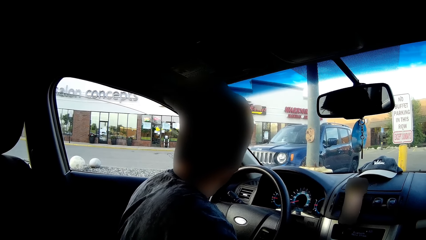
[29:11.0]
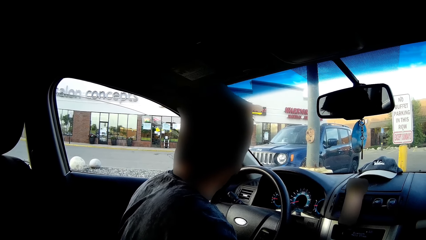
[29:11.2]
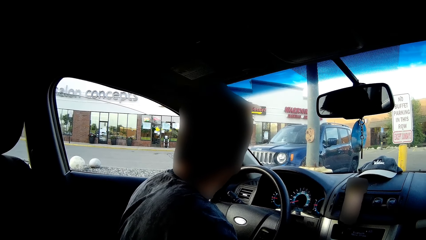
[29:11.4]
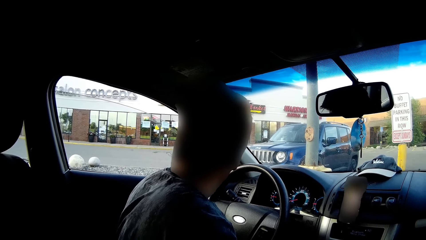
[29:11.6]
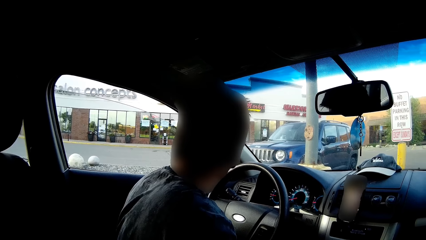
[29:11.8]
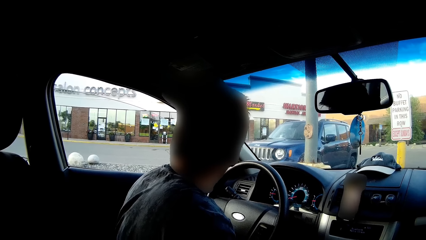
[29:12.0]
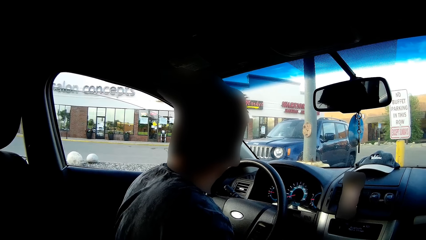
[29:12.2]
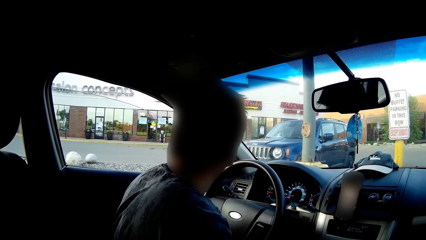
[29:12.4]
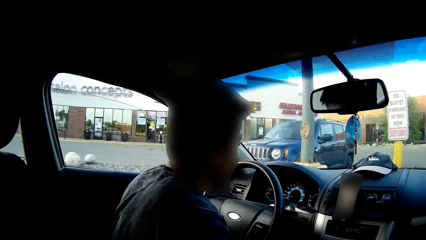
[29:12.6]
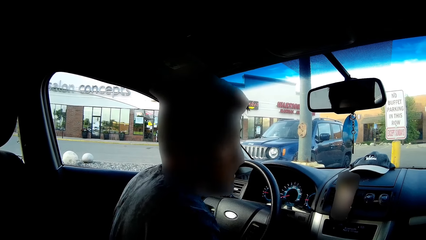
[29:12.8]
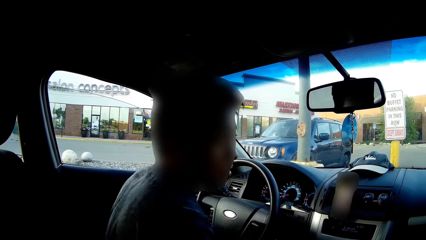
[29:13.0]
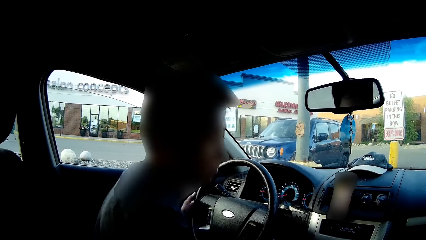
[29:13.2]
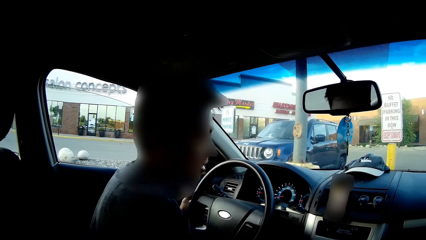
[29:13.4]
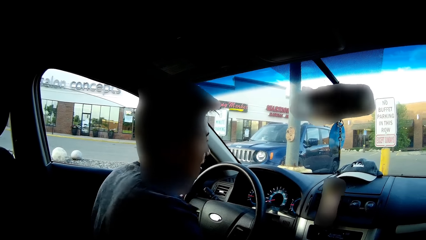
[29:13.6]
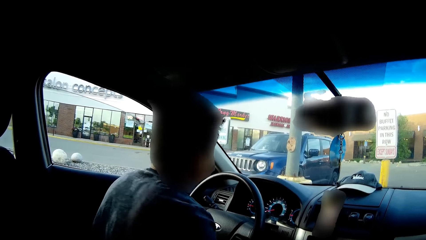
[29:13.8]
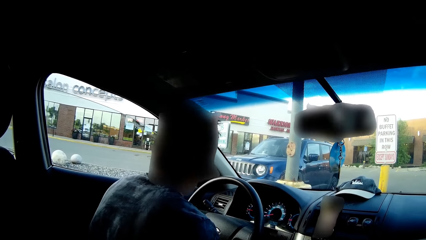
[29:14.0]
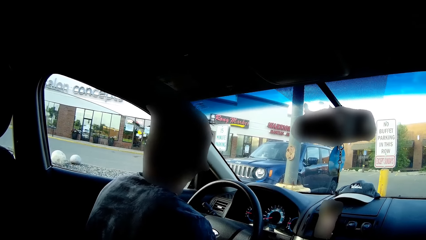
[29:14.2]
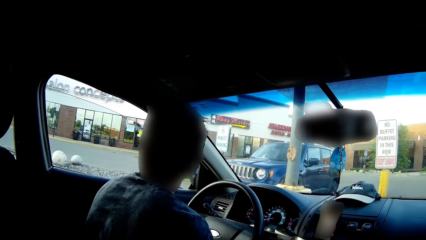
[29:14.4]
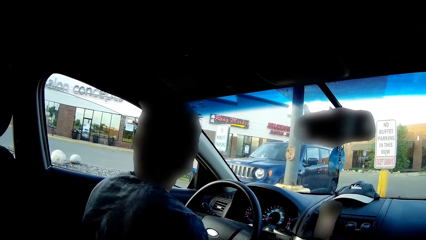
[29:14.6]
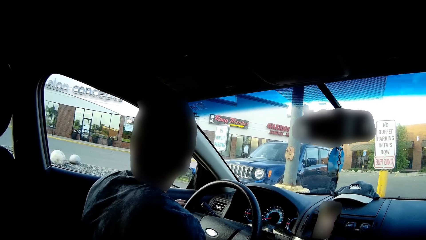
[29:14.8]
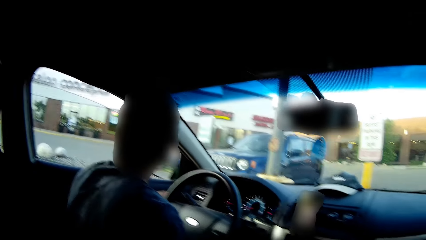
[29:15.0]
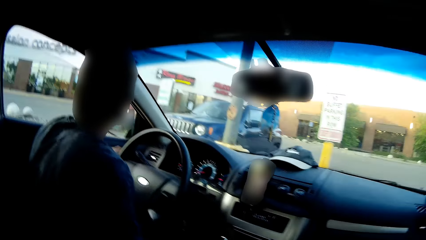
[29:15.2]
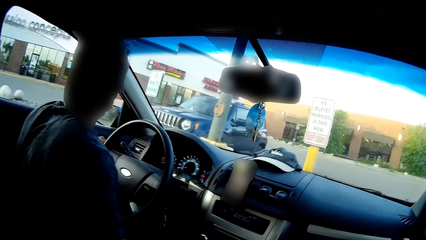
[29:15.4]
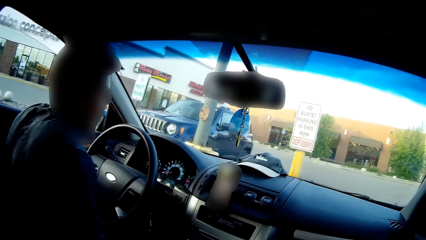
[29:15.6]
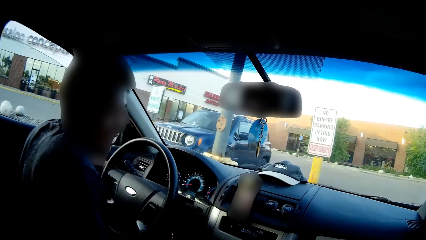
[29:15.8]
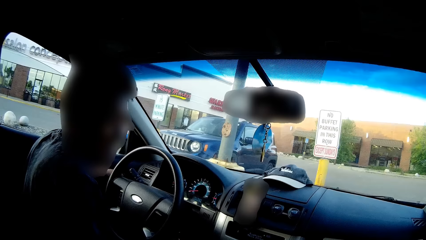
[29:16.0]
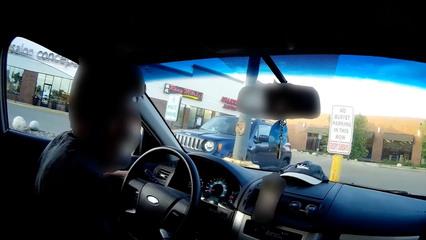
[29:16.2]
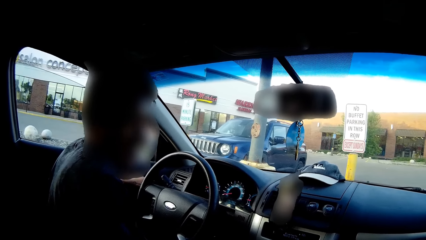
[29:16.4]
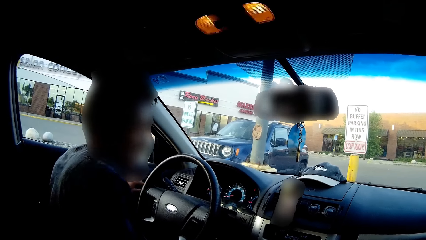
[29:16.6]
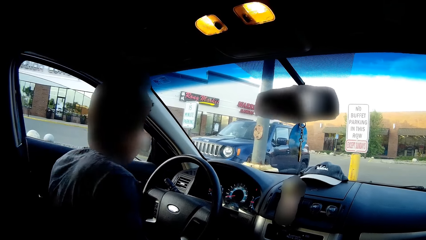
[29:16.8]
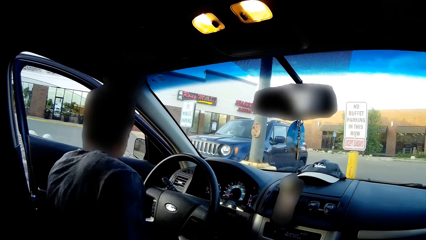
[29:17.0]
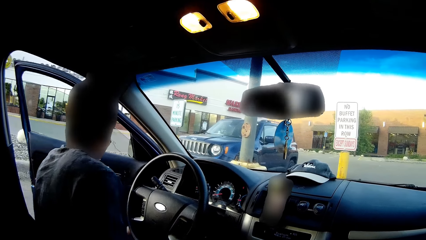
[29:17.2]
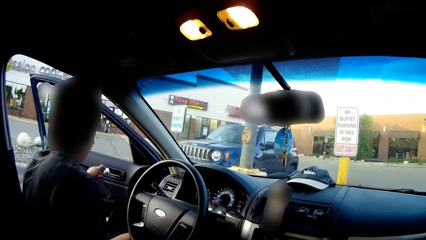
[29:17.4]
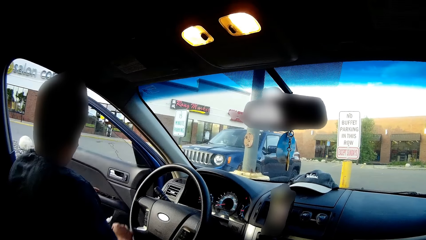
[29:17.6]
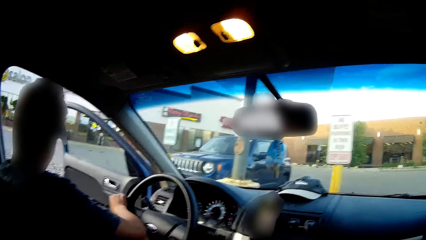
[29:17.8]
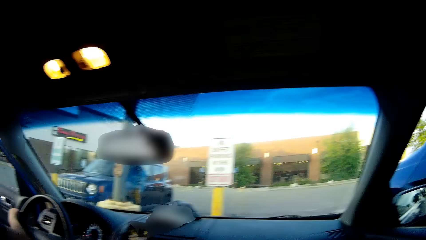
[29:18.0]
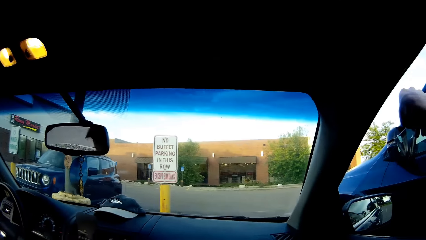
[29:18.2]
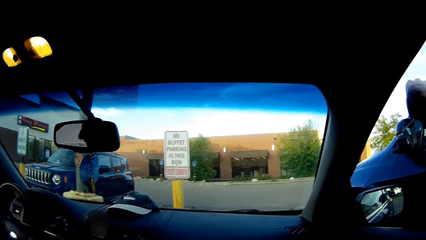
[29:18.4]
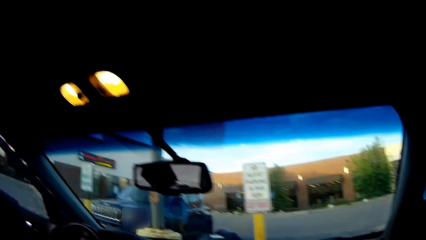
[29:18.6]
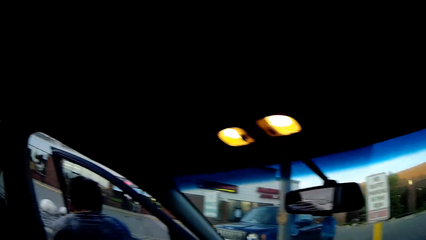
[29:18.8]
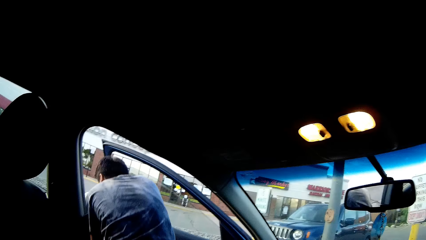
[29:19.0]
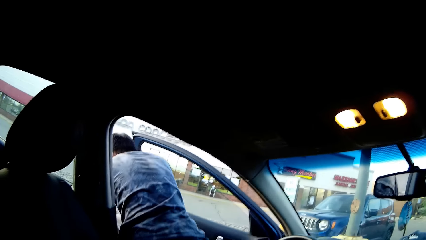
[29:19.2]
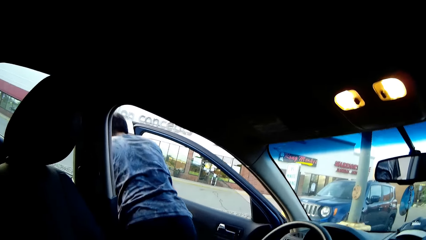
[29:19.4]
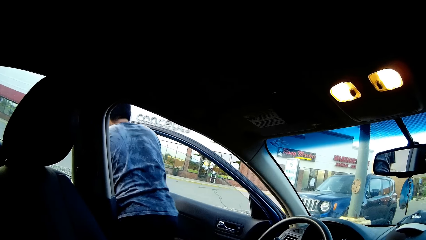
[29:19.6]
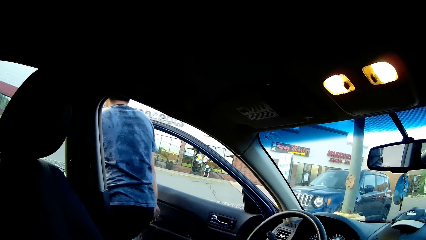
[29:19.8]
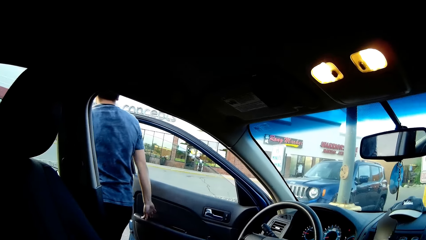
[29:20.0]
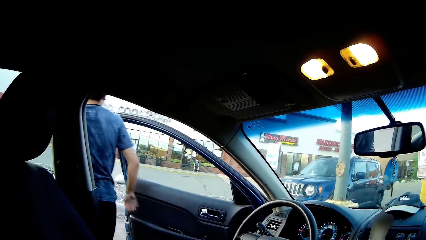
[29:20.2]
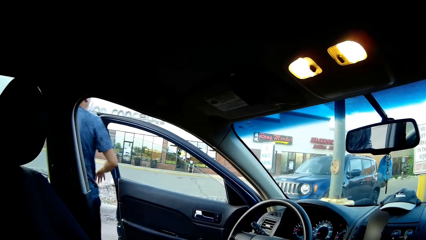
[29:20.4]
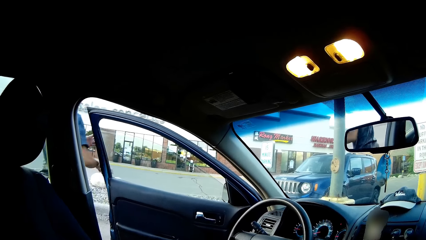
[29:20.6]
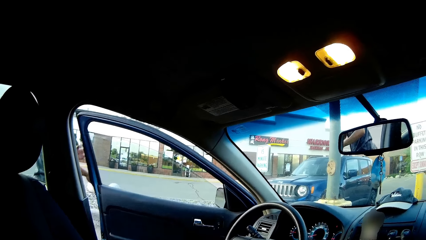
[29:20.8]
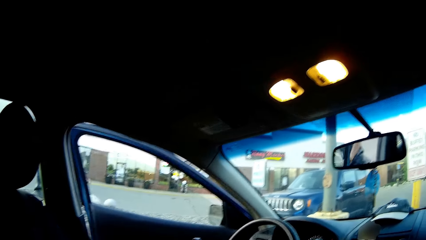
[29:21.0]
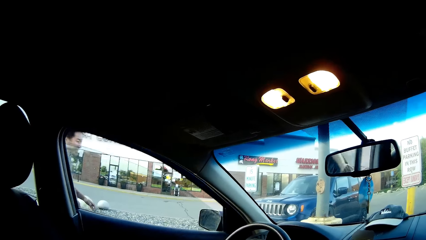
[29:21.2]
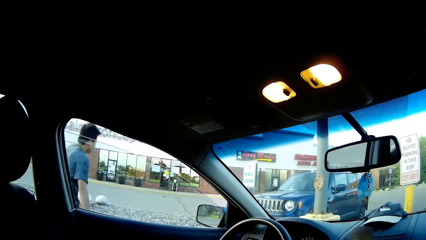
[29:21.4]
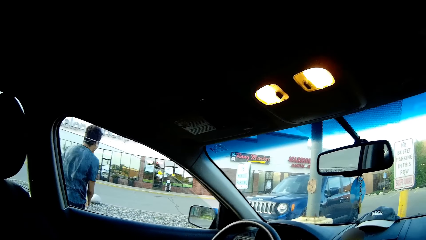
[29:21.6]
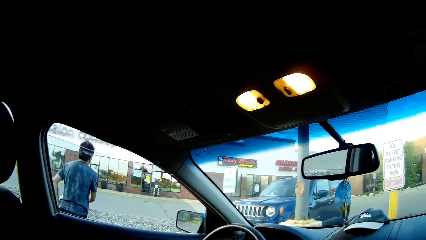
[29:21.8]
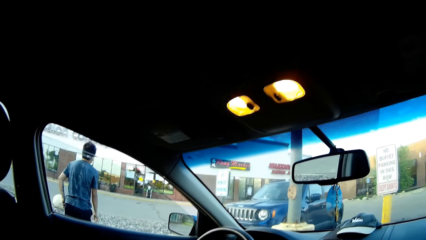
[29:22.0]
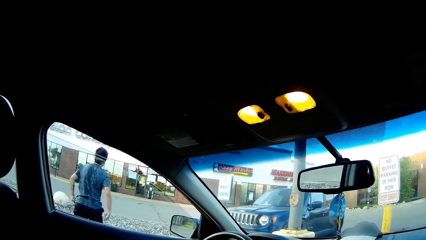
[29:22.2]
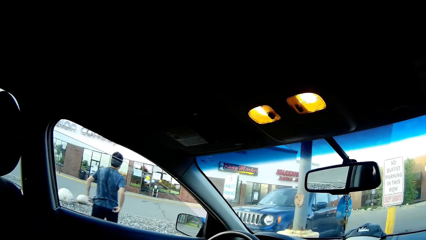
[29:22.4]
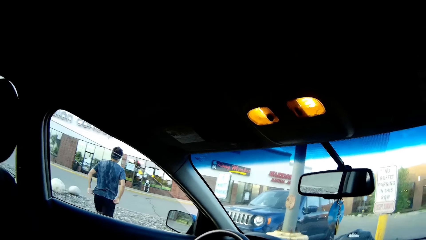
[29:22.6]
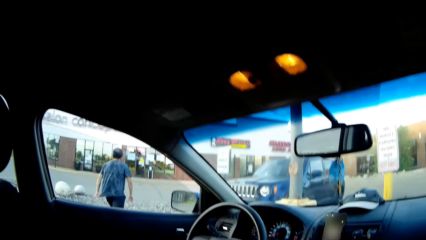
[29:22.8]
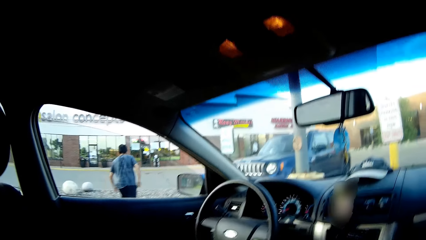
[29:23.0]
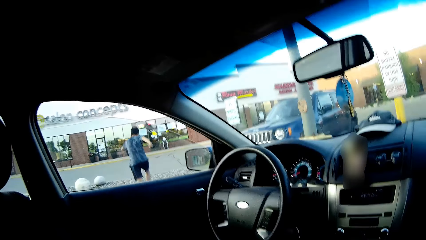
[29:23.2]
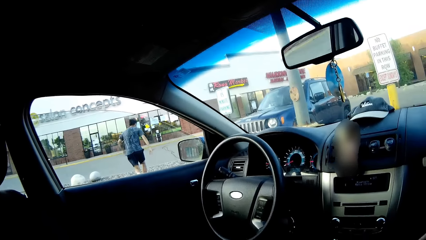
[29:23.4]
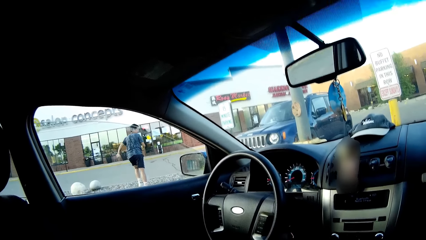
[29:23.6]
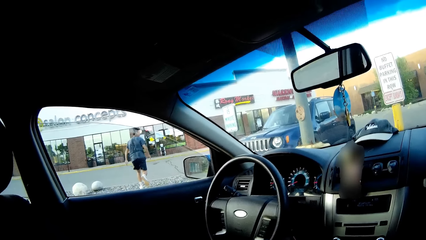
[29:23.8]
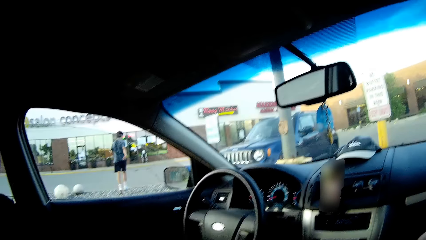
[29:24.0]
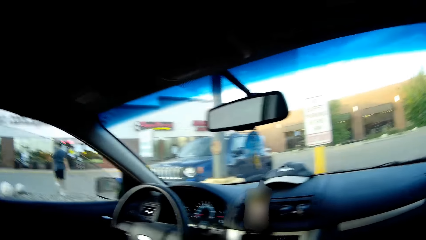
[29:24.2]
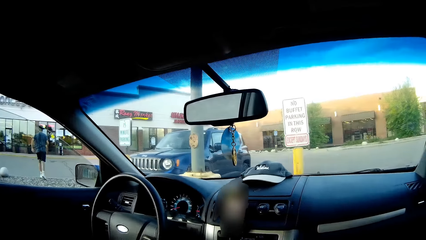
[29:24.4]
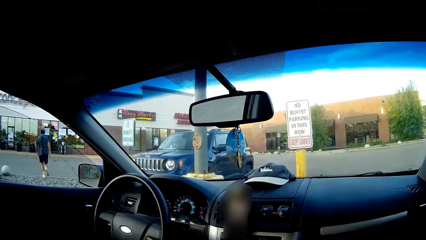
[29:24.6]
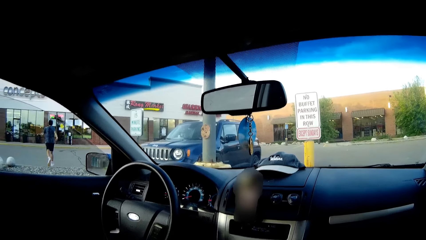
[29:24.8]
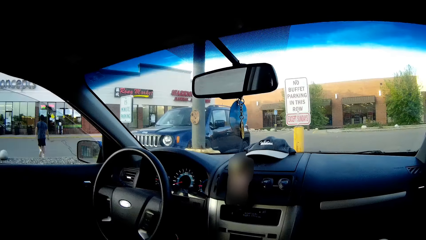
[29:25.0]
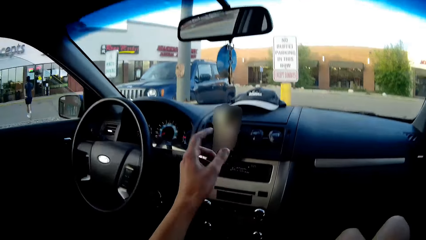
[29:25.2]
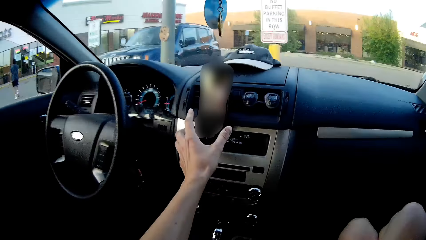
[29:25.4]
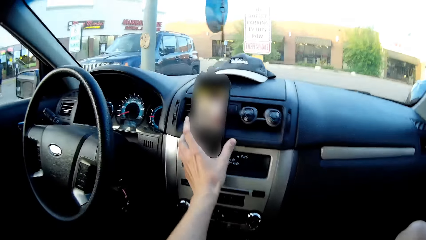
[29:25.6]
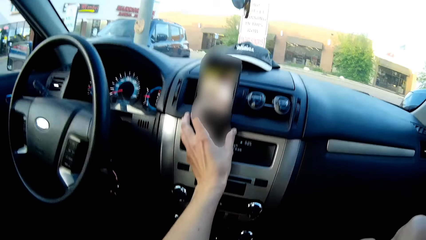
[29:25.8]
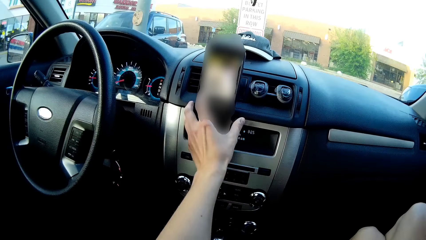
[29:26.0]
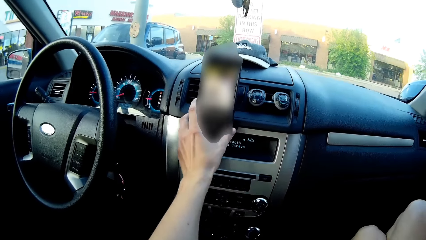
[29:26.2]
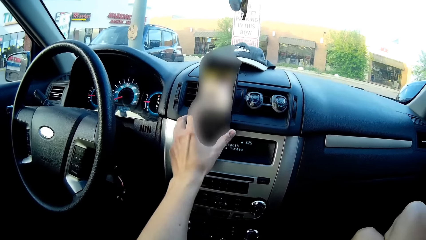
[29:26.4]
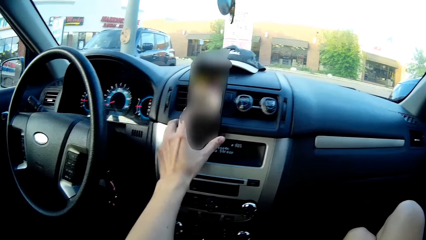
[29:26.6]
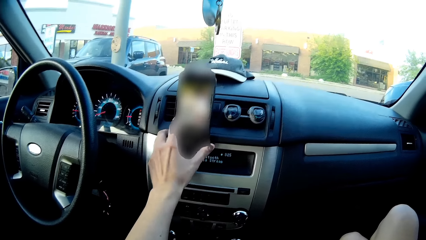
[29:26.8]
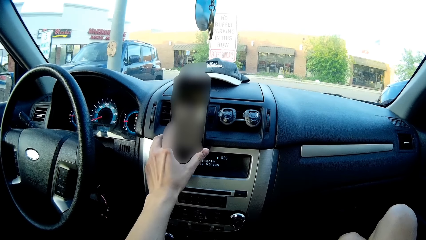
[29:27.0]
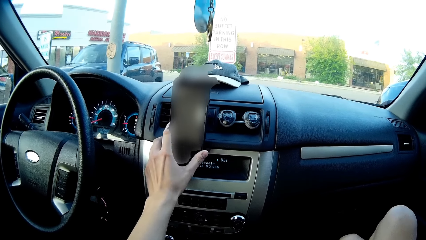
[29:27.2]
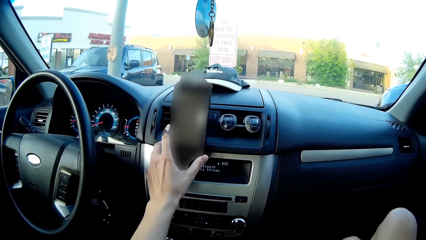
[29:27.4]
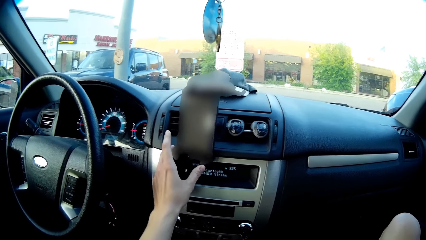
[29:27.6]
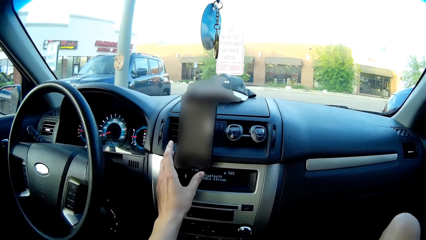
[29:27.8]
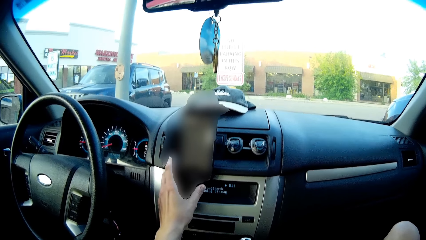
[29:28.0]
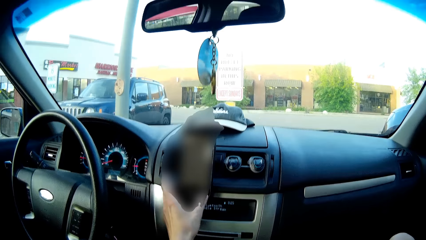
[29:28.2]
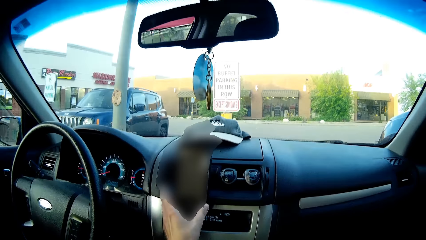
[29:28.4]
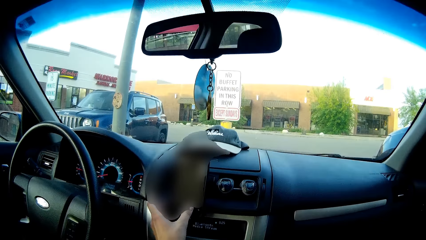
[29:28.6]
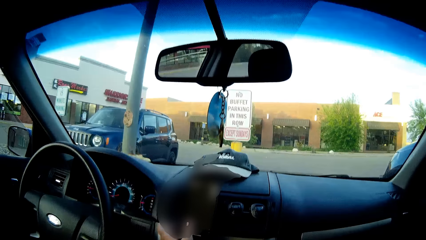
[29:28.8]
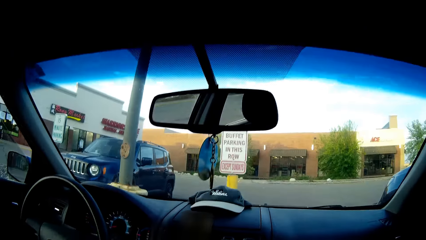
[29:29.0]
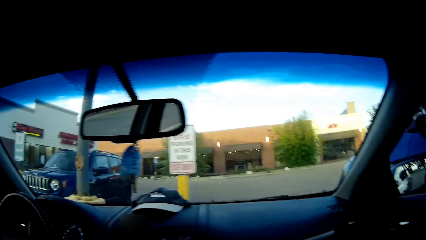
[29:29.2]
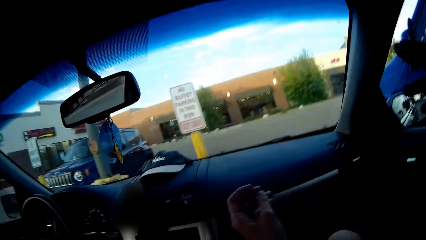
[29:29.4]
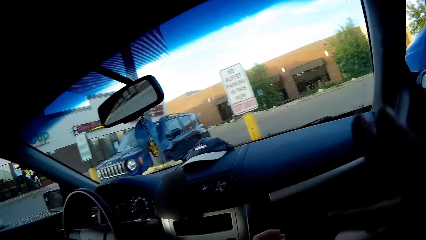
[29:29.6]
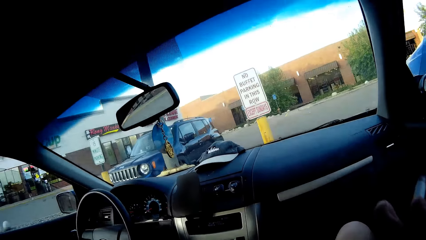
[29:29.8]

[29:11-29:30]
The man opens the car door with his left hand. The man touches the steering with his right hand. The man steps out of the car. The man closes the car door with his right hand. The man walks outside the car. The man adjusts his shirt with both hands, and runs across a road. The camera wearer operates a mobile phone. She touches the smart phone stationed on the dashboard with her right hand.
